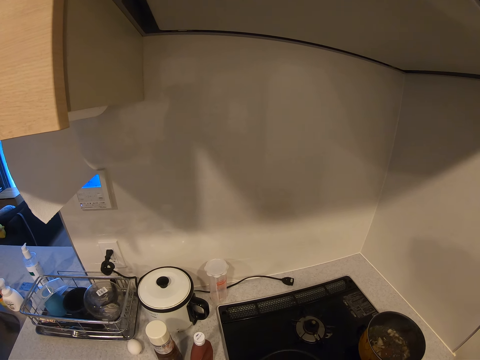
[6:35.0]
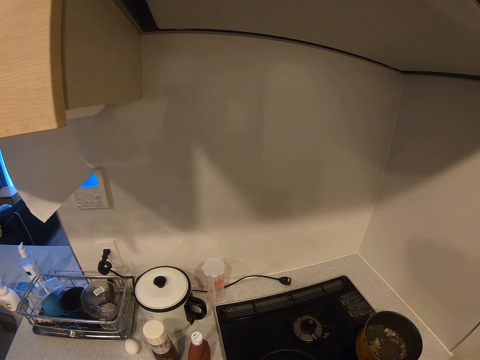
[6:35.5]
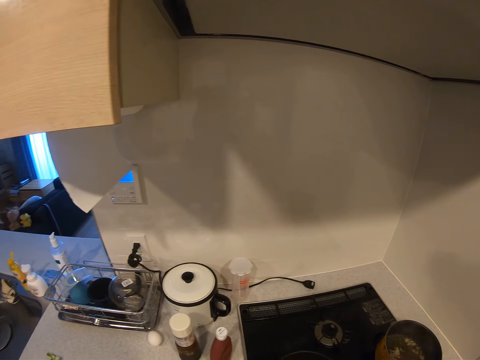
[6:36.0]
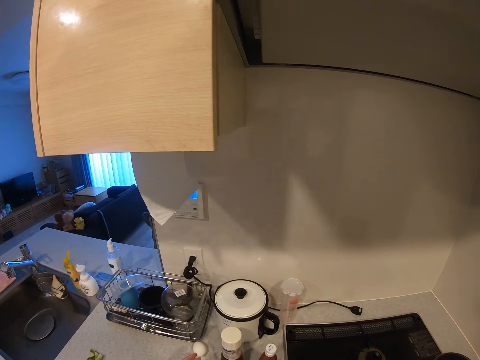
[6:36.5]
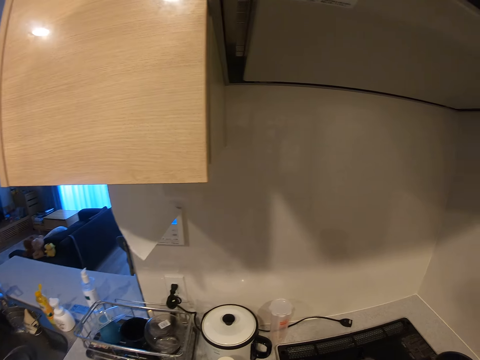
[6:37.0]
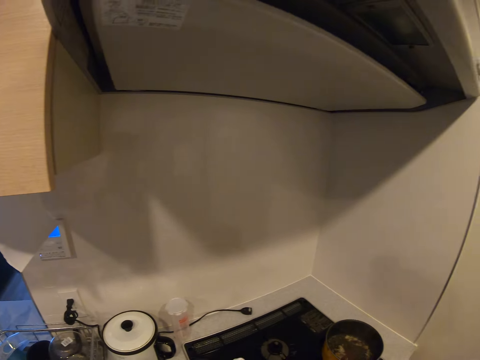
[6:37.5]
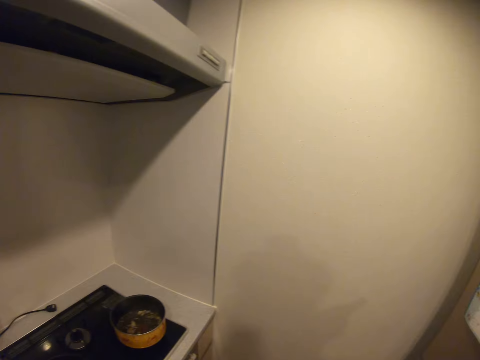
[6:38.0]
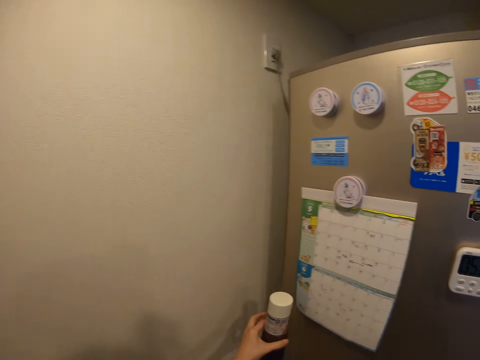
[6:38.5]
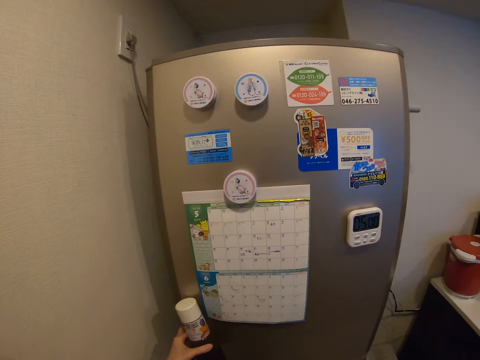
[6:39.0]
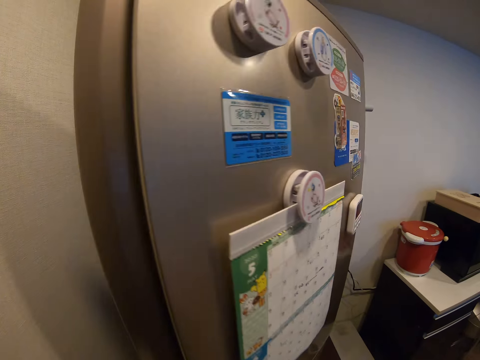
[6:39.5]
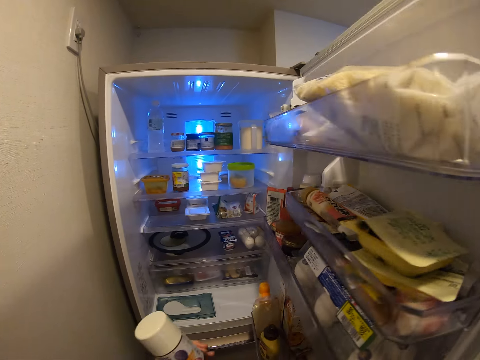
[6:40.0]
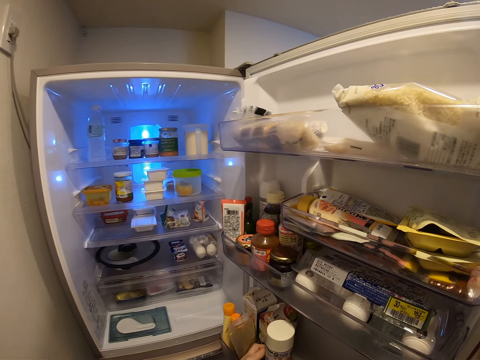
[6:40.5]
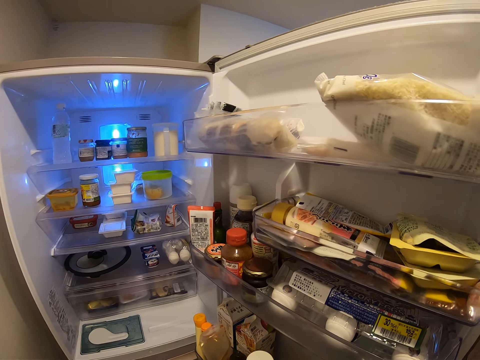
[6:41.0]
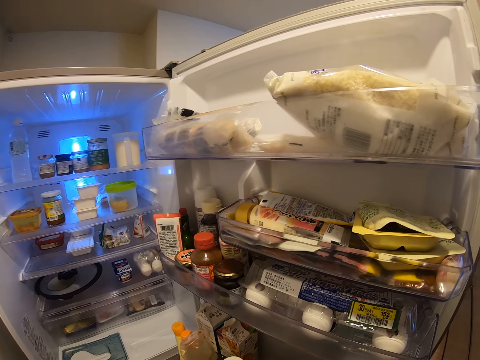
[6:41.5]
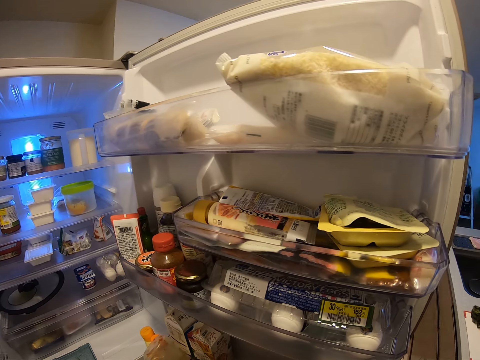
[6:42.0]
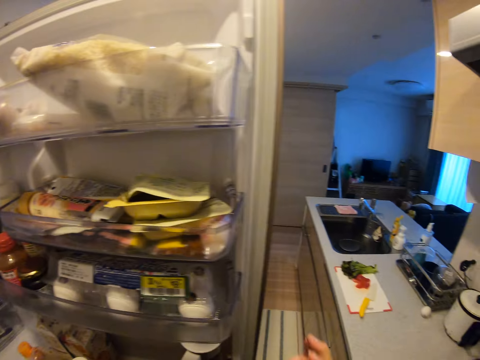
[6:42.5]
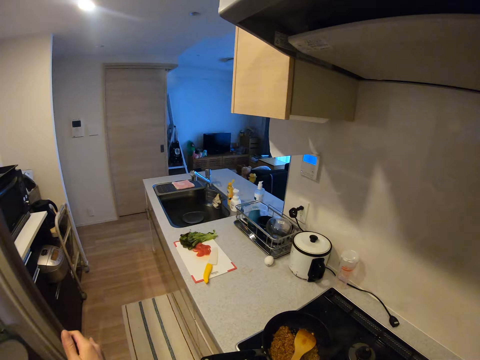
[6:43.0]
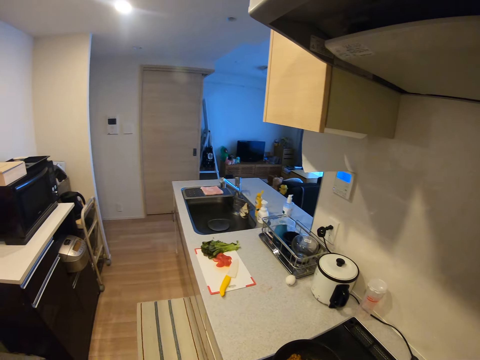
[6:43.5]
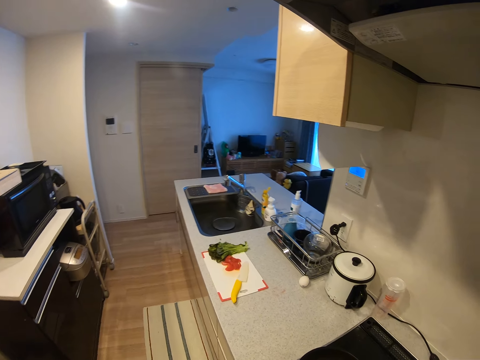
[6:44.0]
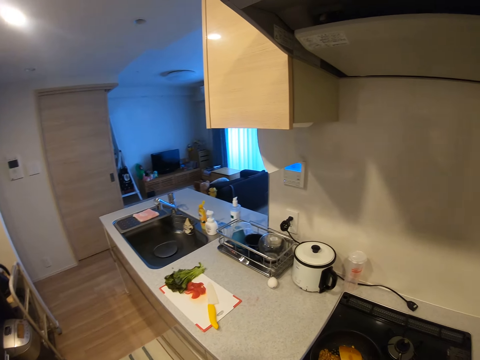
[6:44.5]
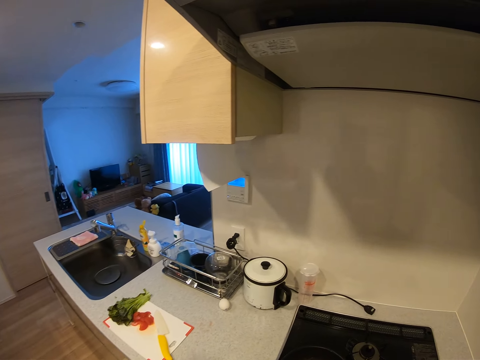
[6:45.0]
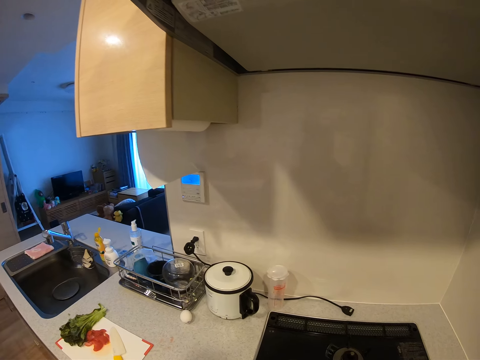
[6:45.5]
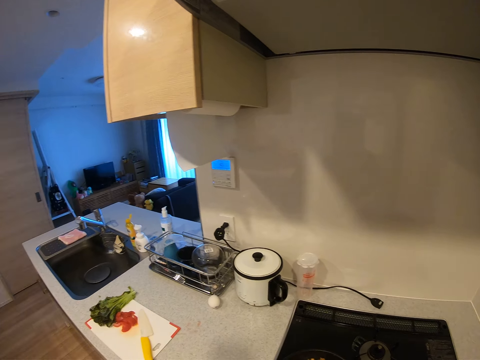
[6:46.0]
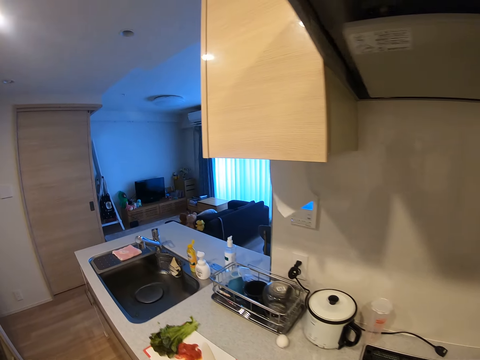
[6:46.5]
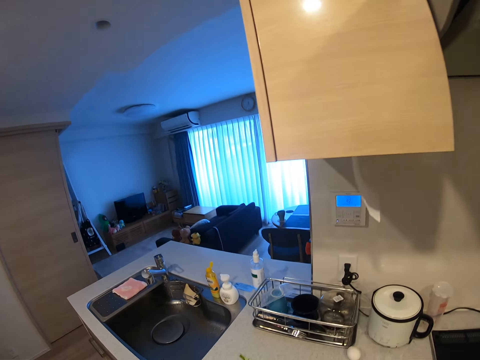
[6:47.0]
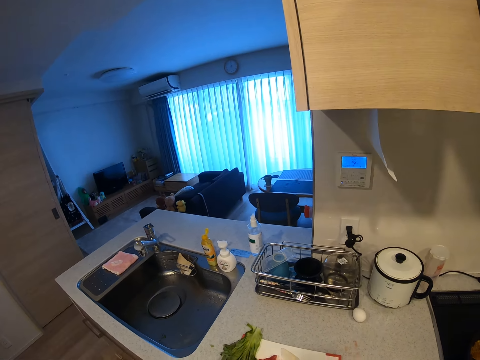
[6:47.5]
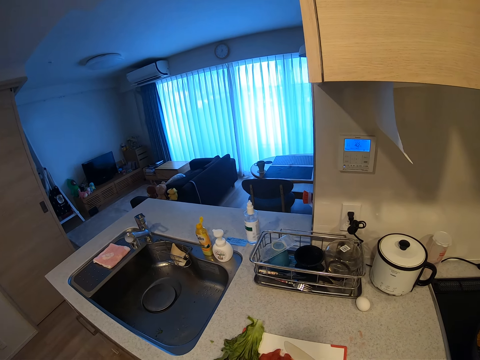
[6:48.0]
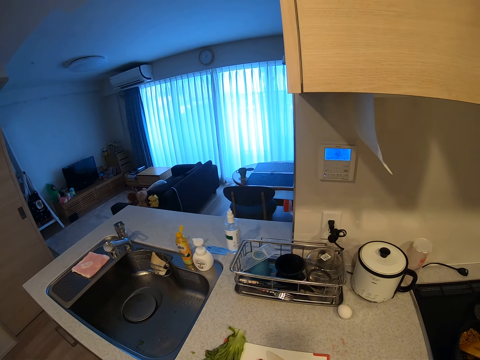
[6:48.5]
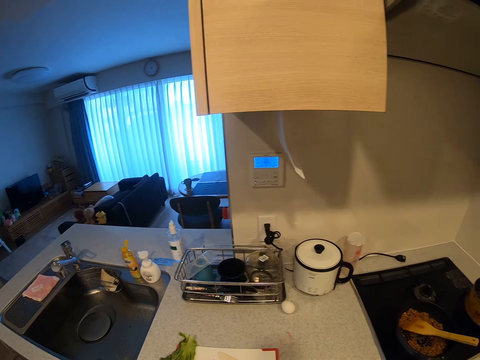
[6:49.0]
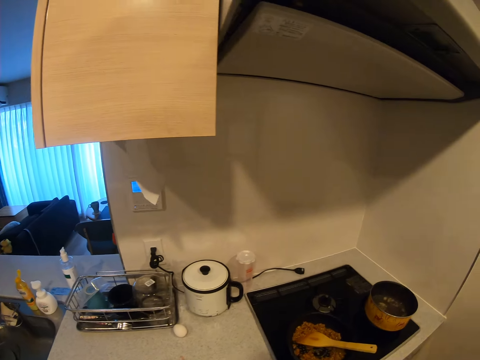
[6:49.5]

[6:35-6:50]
The camera wearer walks around the room. They open the fridge, drop the bottle in the fridge and close the fridge. They look around the room.

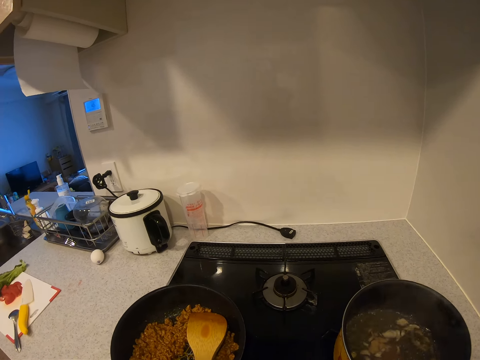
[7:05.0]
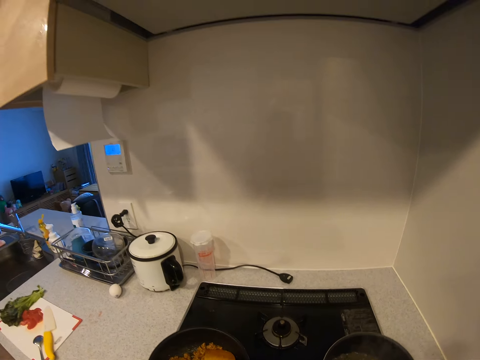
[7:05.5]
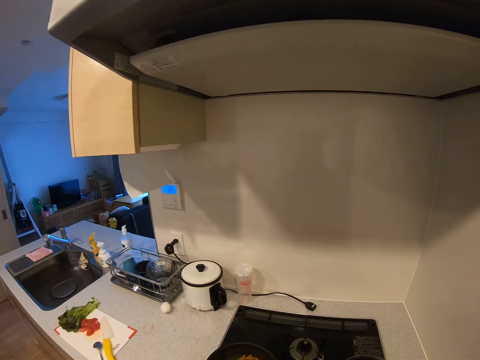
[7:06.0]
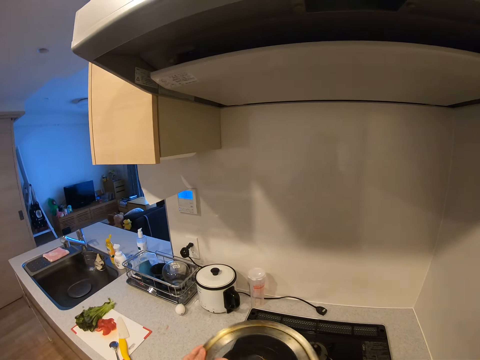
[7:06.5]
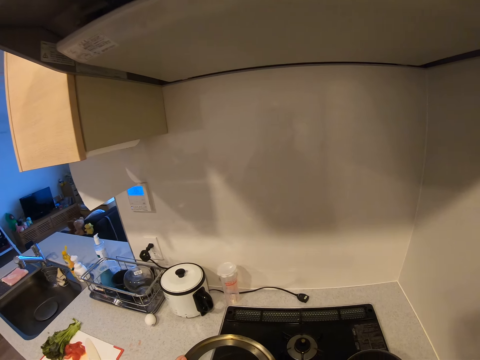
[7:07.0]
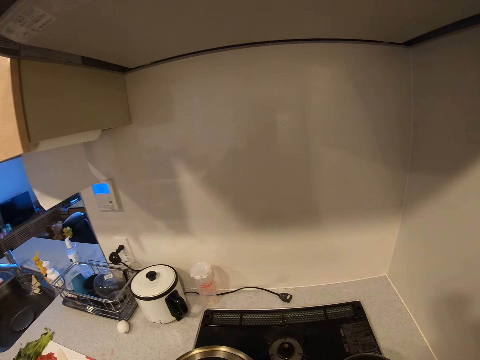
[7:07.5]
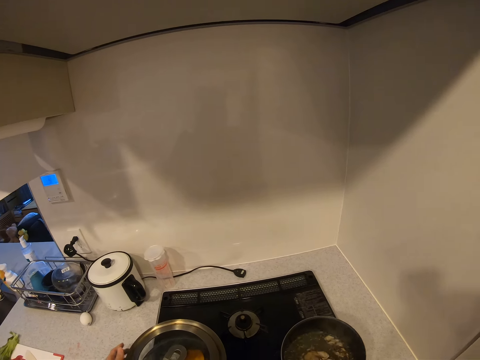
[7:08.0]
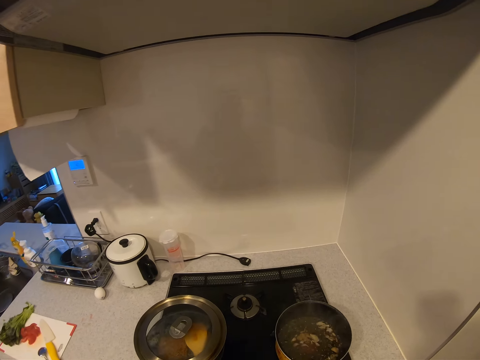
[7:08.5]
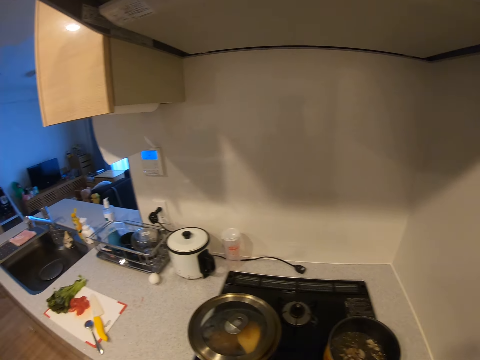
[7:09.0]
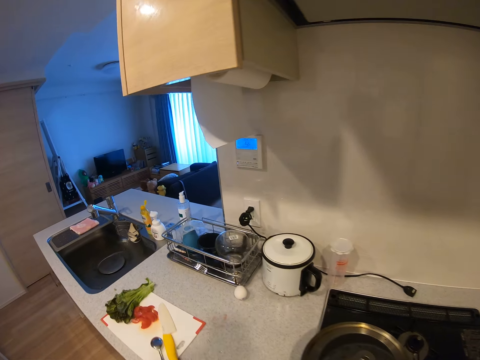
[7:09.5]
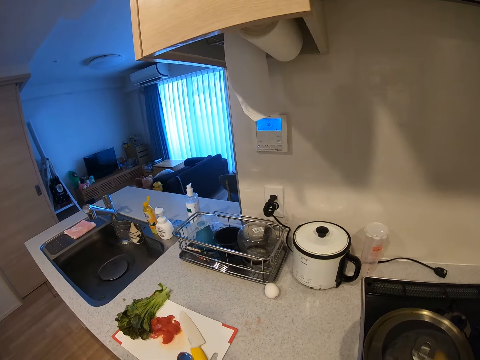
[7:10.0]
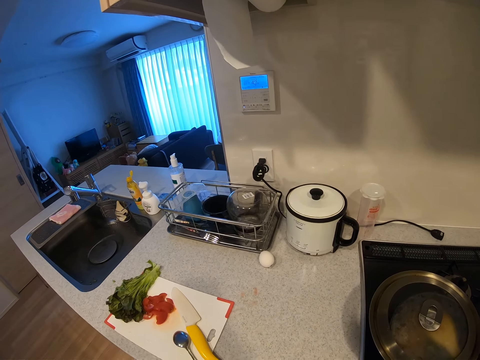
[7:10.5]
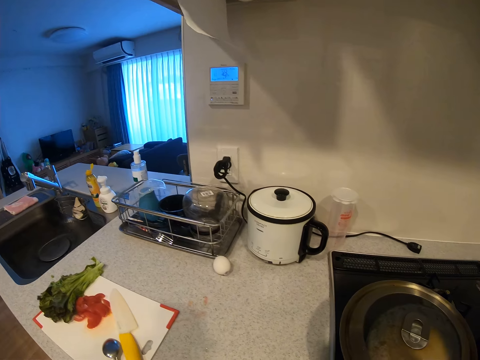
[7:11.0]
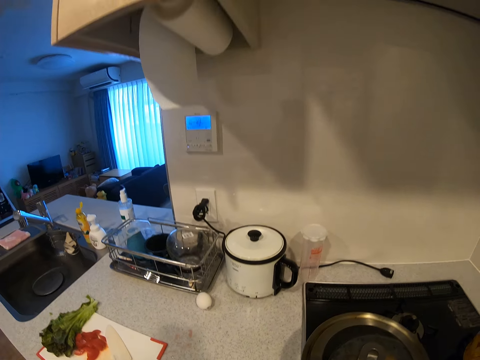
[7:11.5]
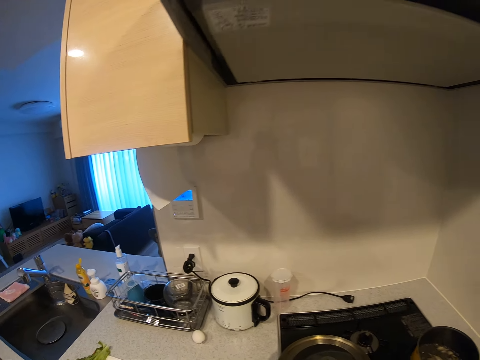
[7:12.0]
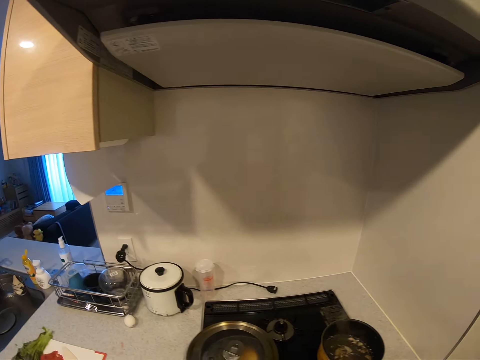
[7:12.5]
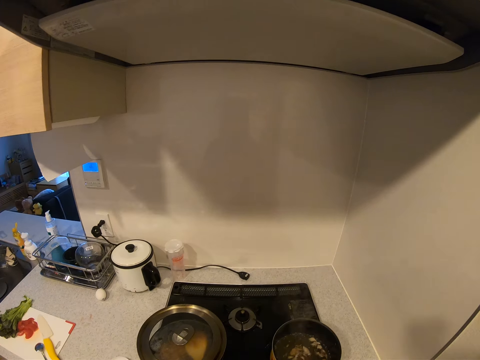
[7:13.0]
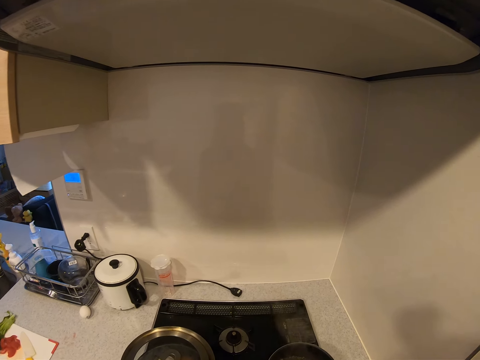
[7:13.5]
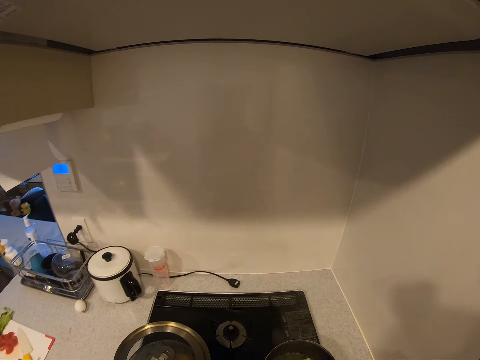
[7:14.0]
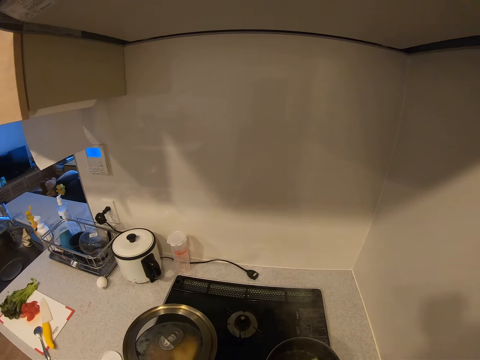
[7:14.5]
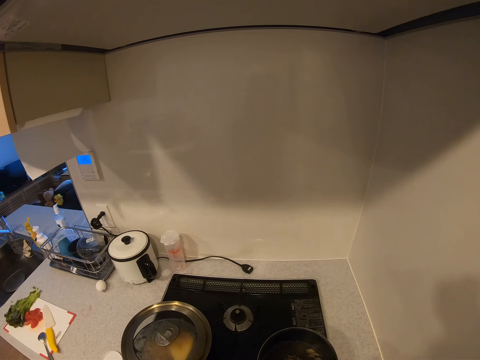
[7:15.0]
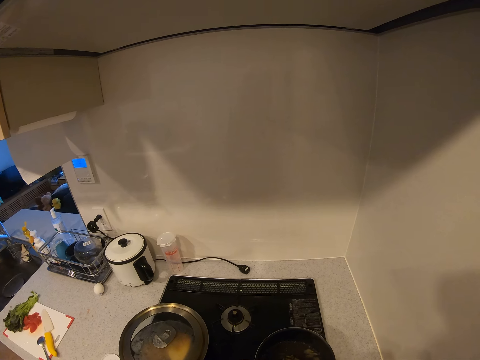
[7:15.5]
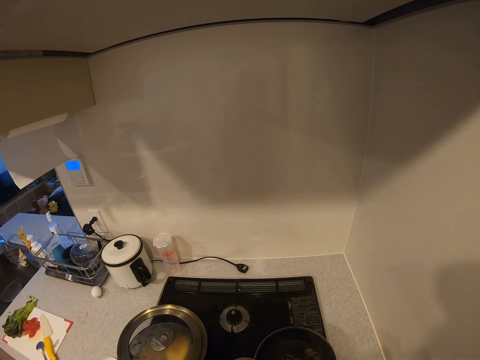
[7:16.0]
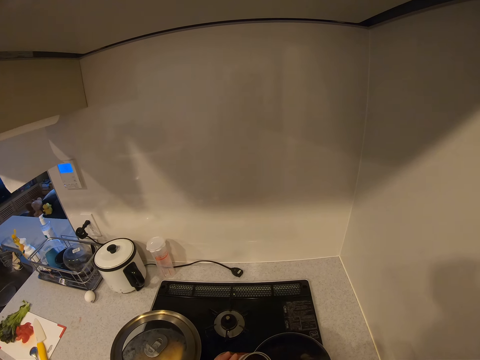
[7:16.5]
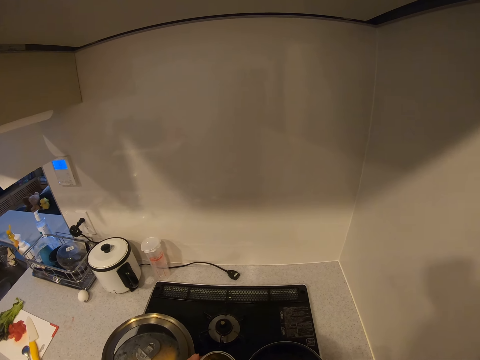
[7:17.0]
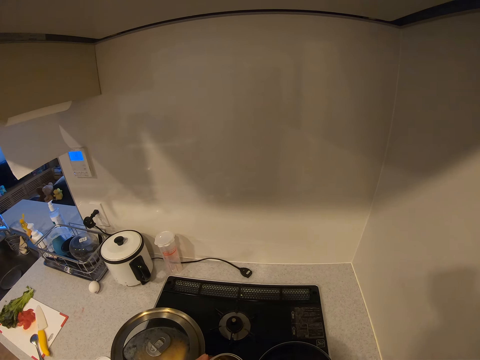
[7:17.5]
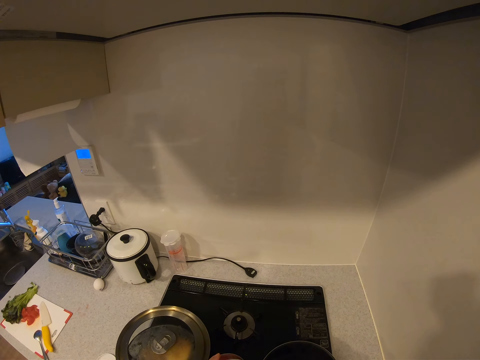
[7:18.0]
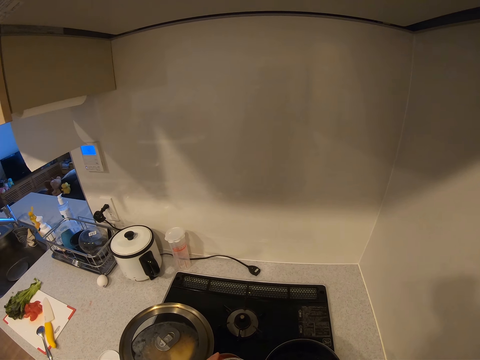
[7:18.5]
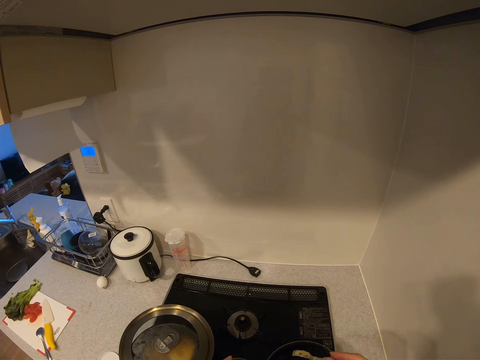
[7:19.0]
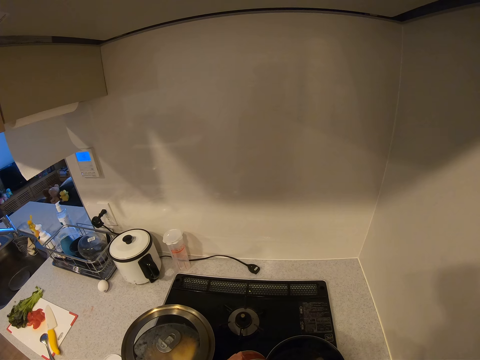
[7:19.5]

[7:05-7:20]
The camera wearer covers the frying pan with a lid. They scoop spice into a pot.
